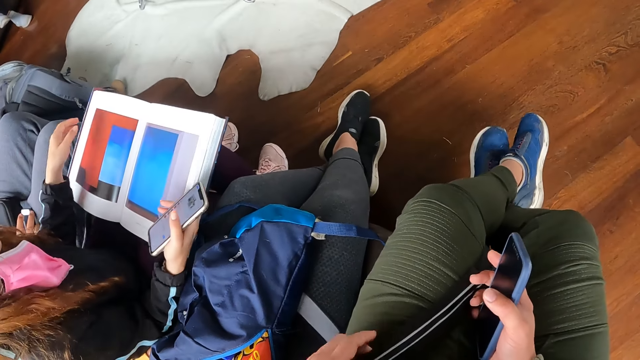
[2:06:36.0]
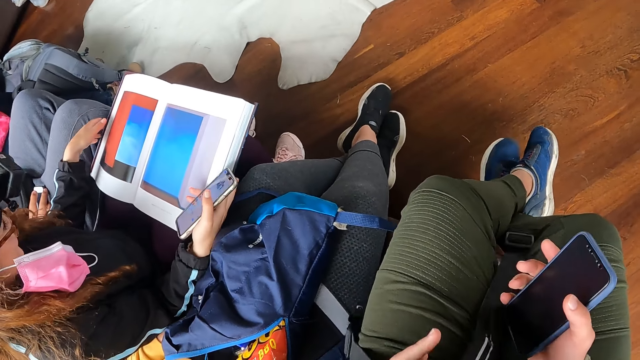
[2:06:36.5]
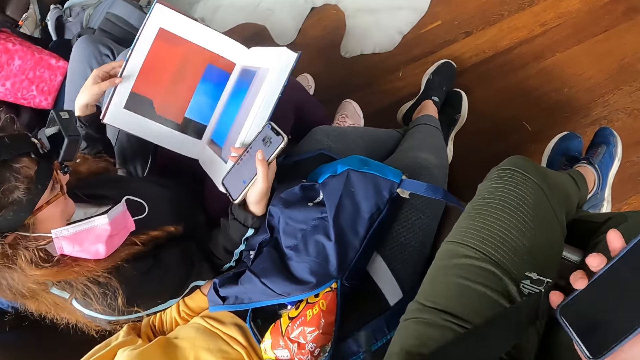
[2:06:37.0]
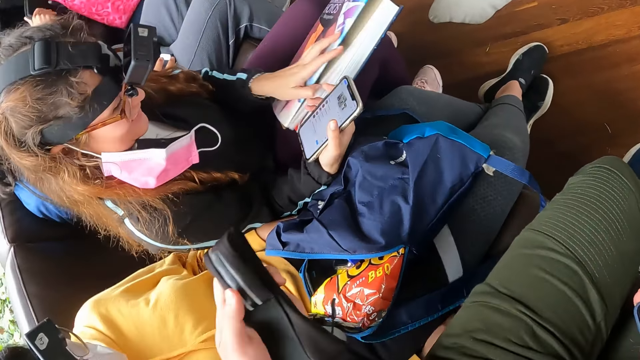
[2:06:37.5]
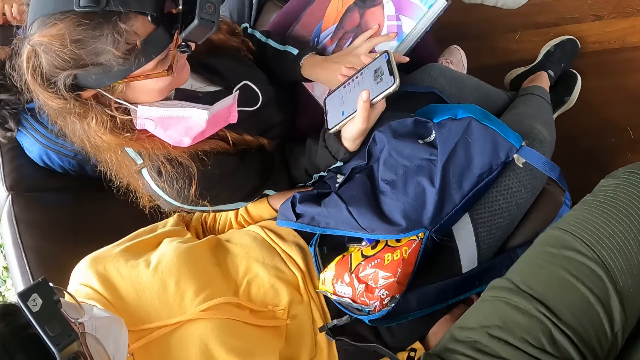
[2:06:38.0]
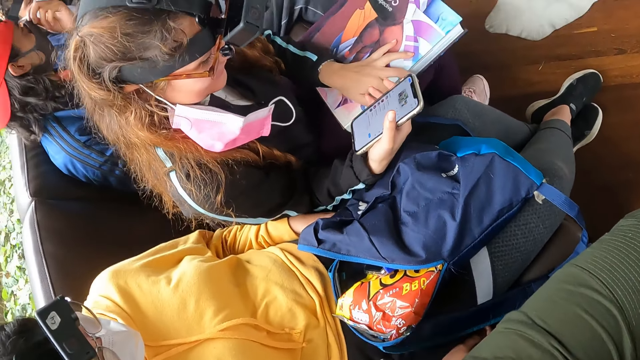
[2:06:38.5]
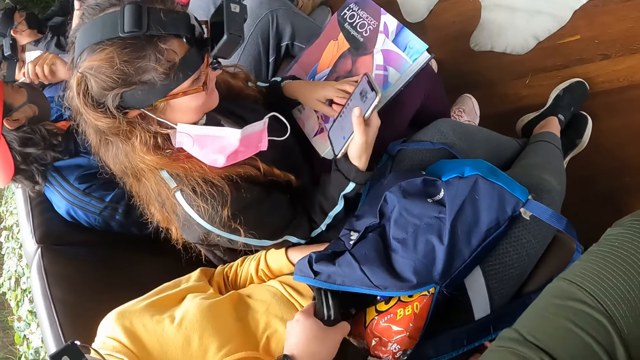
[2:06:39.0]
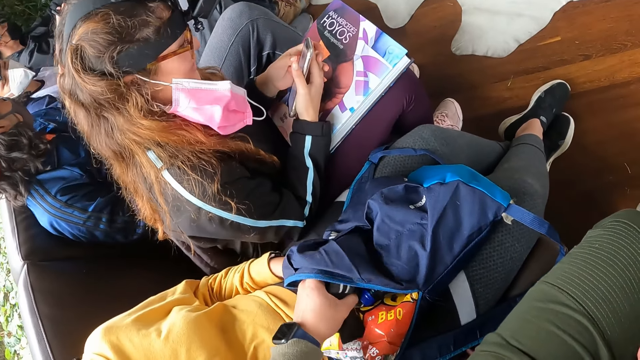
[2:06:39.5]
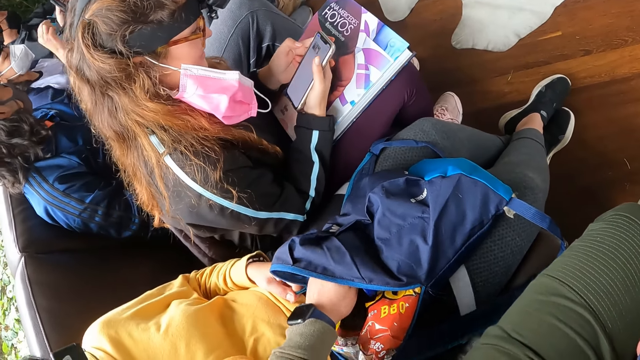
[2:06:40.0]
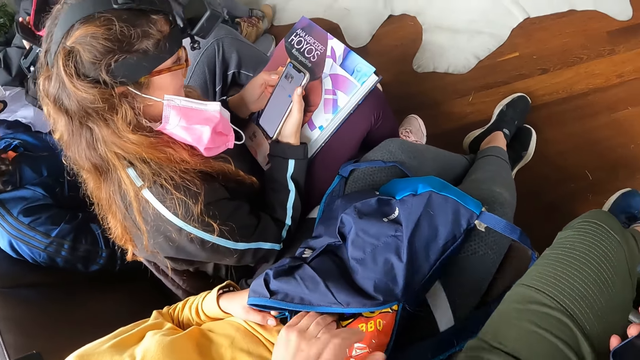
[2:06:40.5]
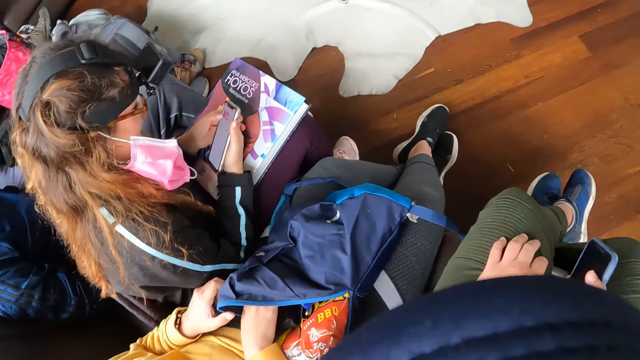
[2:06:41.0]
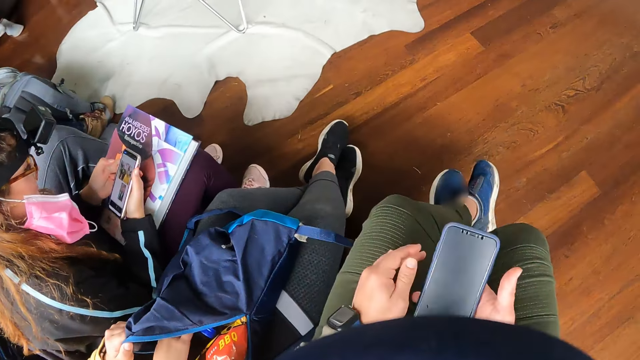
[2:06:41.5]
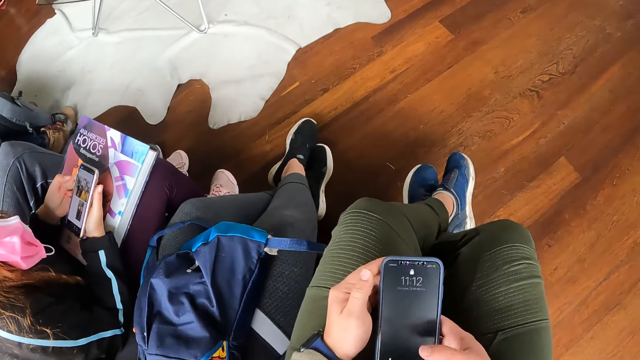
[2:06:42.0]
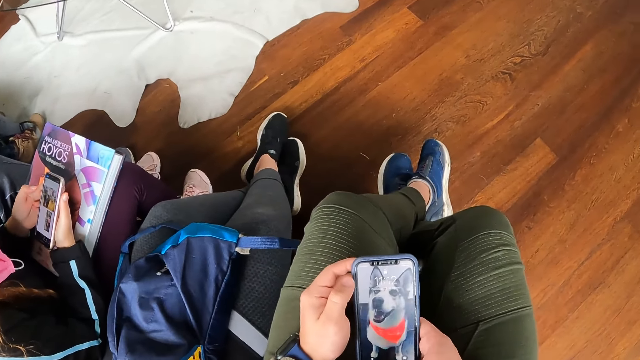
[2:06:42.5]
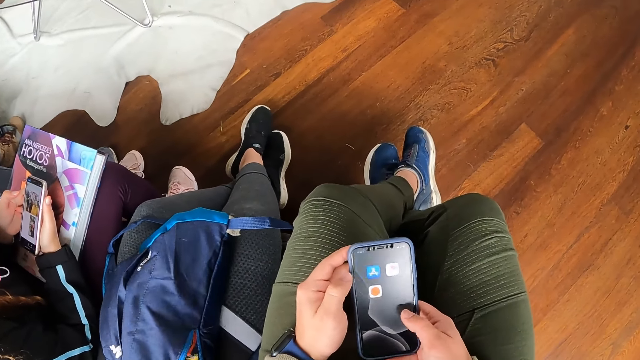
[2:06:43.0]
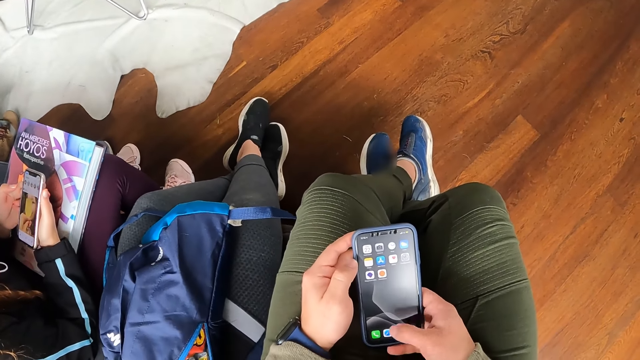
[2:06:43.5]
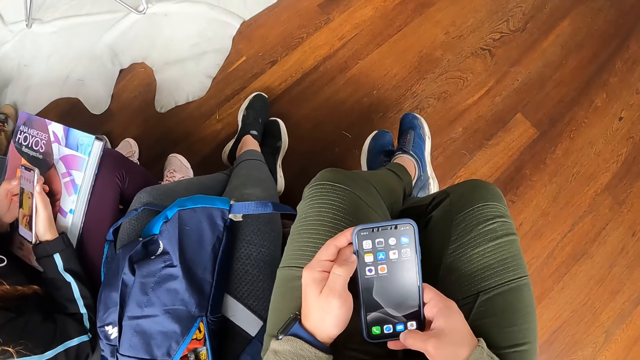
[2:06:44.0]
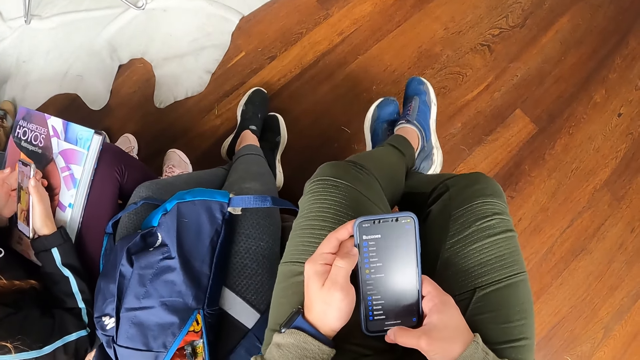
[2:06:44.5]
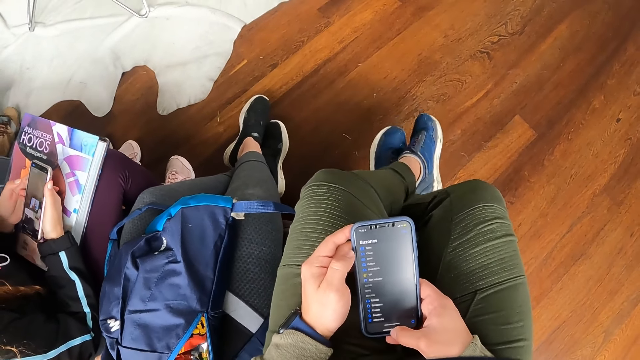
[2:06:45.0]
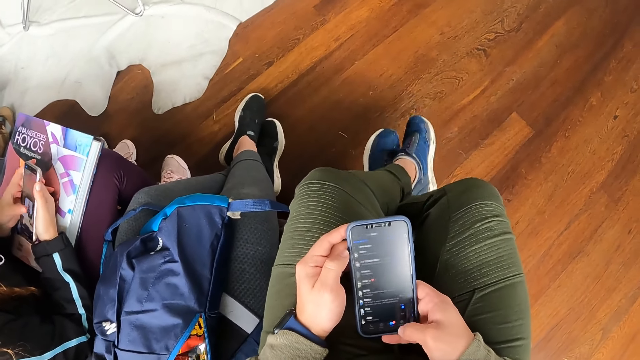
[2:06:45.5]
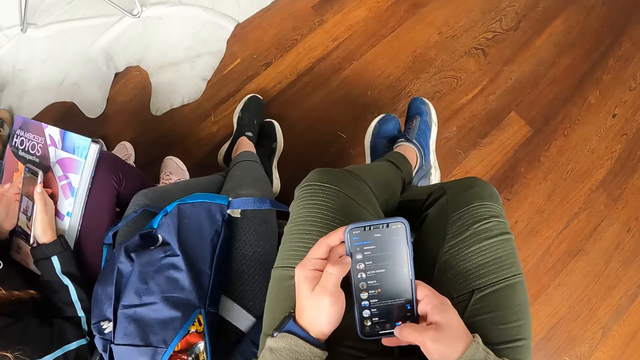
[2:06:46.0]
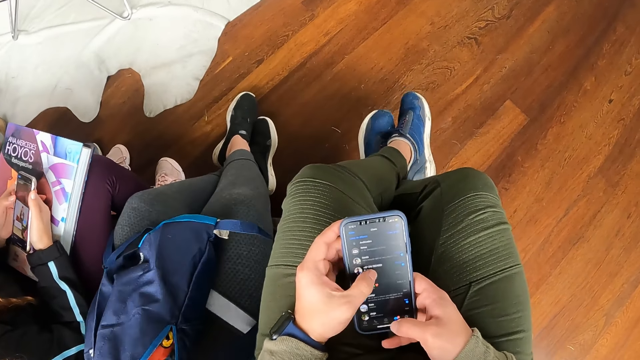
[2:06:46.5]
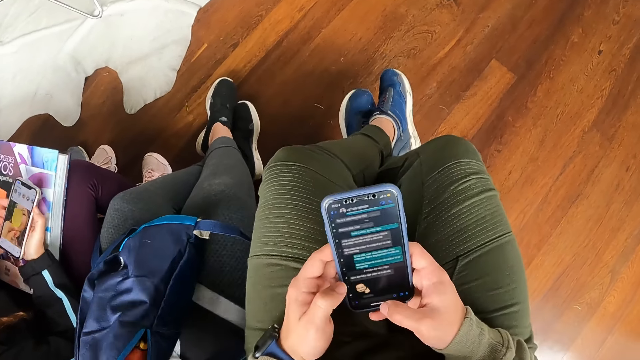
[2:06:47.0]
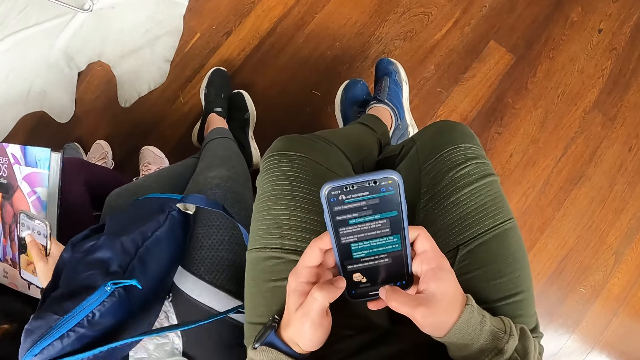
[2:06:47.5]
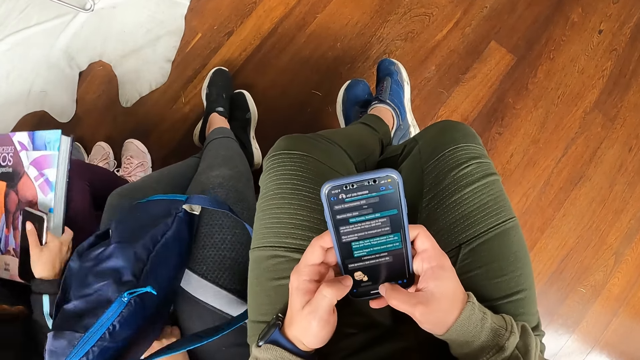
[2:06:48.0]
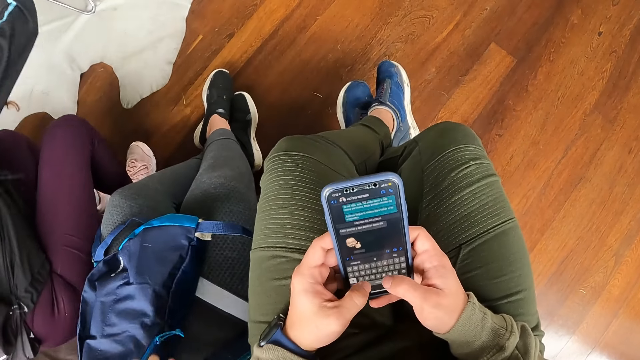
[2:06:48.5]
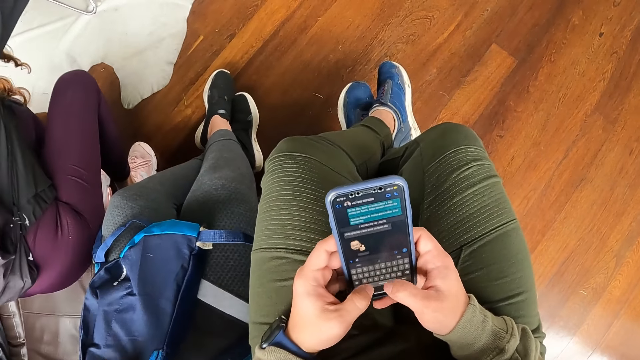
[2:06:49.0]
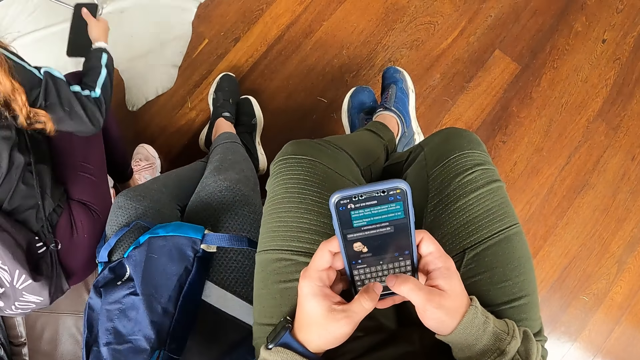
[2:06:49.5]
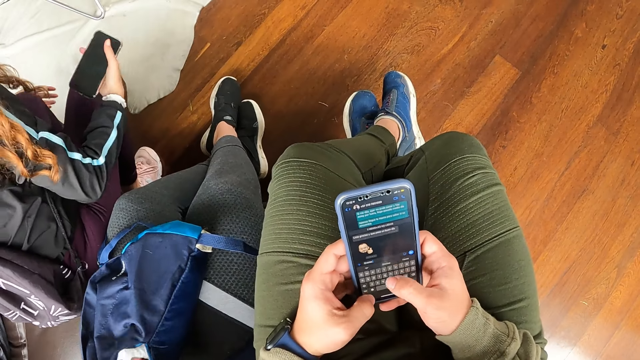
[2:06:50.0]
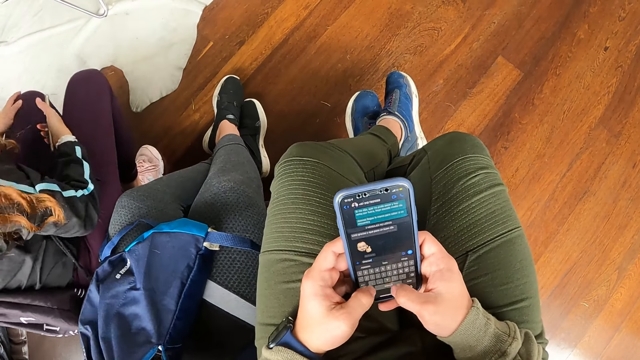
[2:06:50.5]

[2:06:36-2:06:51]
The camera wearer pulls a strap with a hand. A woman holds a phone with the other hand and closes the book on her laps with her left hand. The camera wearer puts the belt in her left hand inside a backpack on another woman's laps. The first woman presses the phone with her left hand. The camera wearer removes her left hand from the backpack on the other woman's laps. The other woman moves the belt in the bag with her right hand. The camera wearer puts a hand on her thigh, holds the phone with both hands, presses the phone with her right hand and operates the phone. She swings her legs. The other woman zips the backpack on her laps with her right hand. The first woman takes the book on her laps with both hands, drops the book on a table with both hands and moves on a seat.

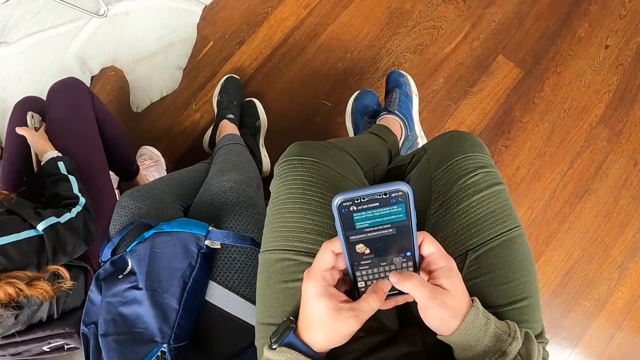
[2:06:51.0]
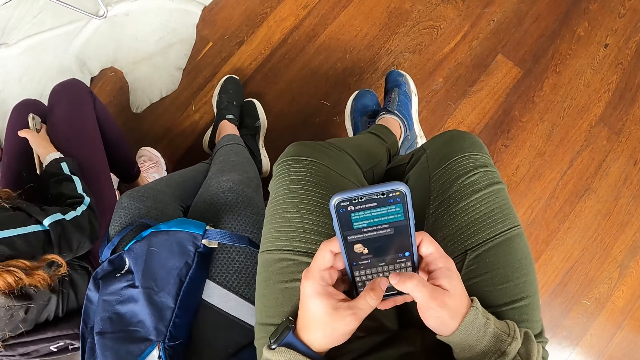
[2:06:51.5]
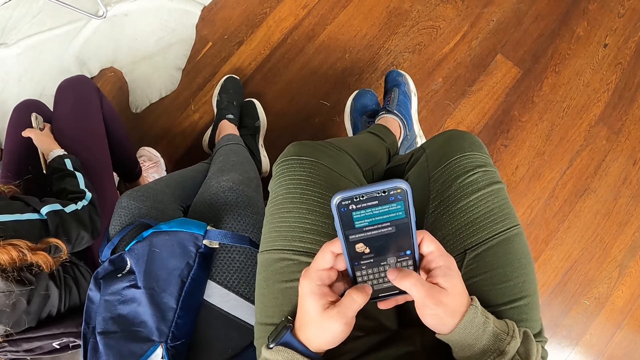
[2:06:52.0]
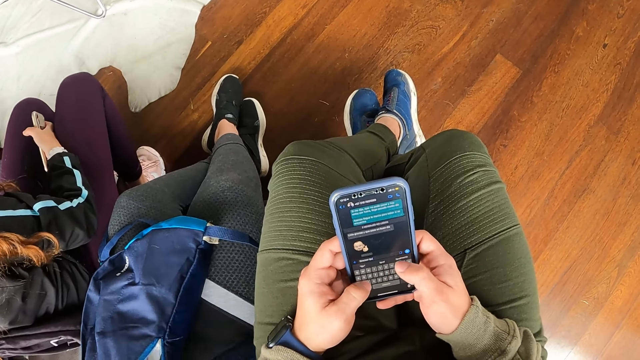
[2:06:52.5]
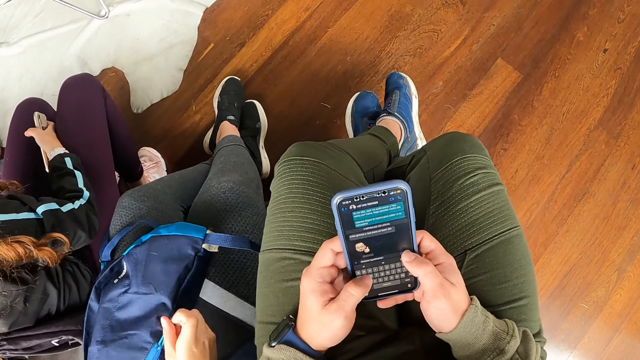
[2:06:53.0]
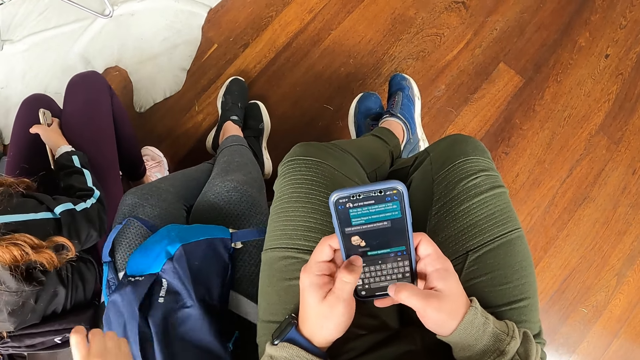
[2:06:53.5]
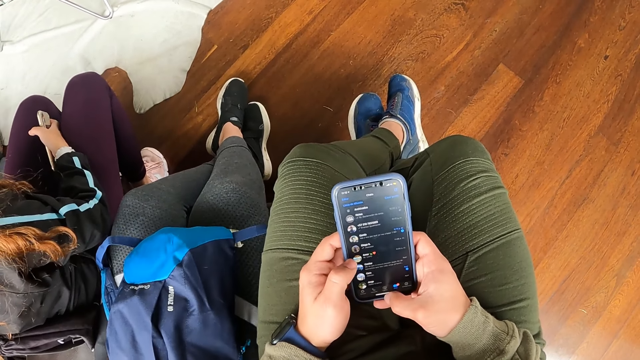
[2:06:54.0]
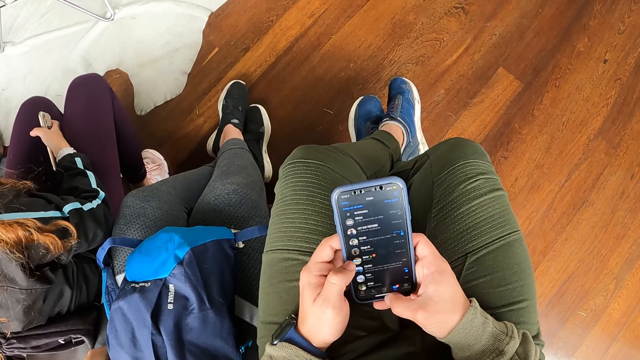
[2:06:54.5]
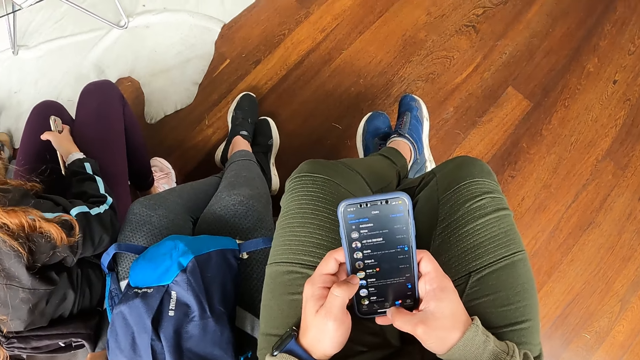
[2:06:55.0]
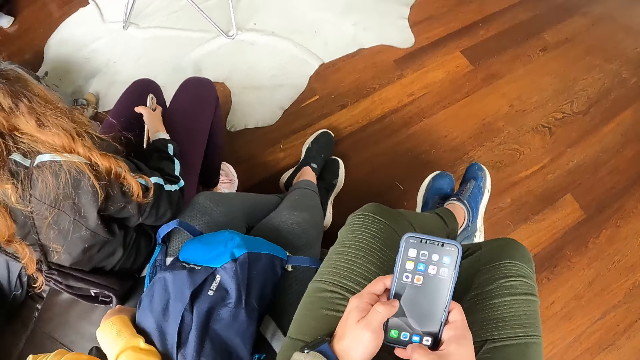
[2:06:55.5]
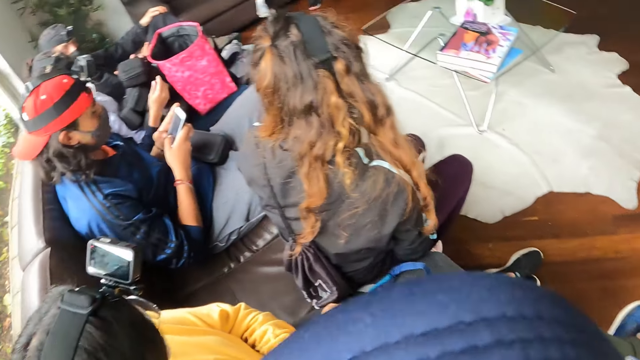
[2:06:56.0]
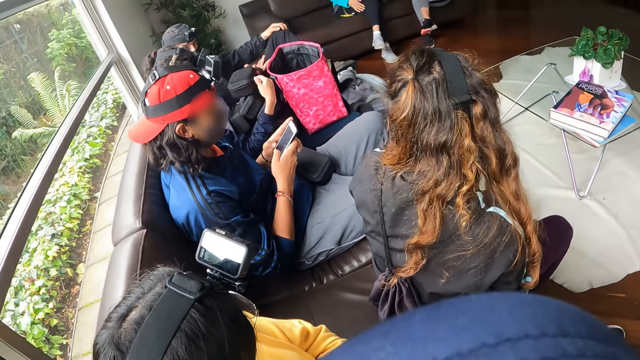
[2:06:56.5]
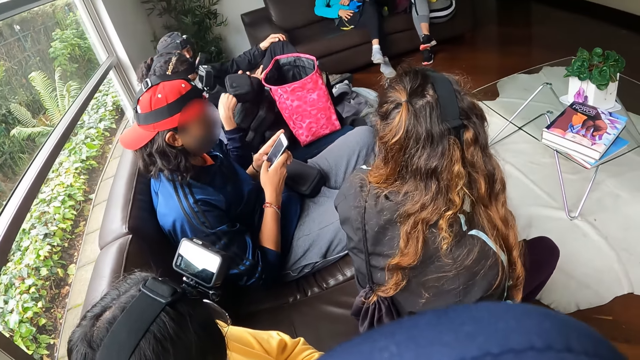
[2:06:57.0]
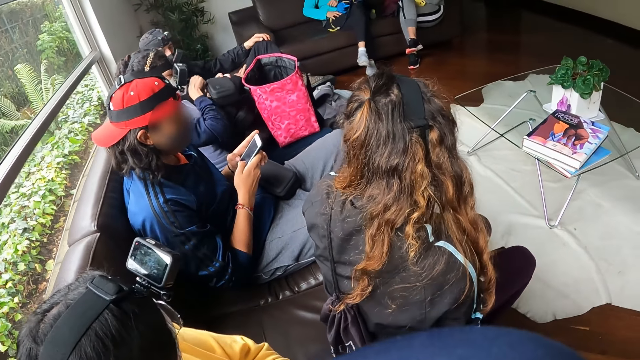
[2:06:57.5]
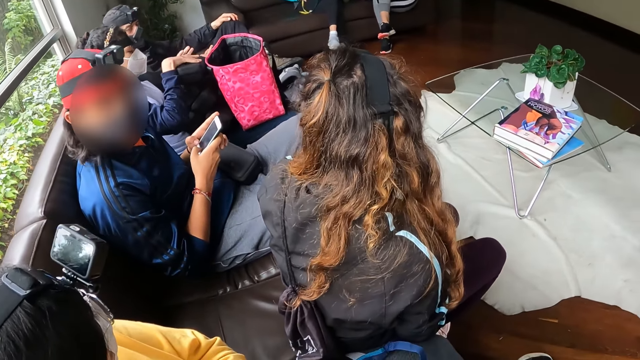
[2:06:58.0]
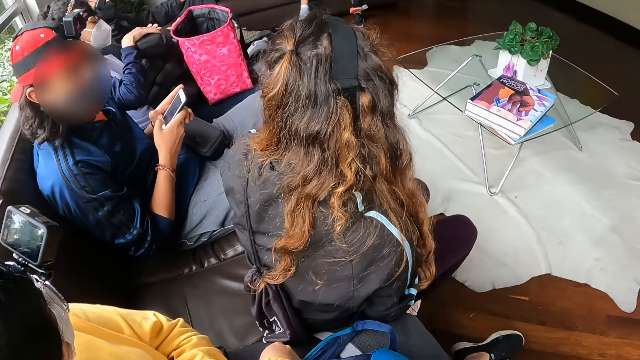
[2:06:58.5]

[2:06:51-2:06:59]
A woman zips the backpack on her laps with her right hand. A man presses a phone with both hands. Another woman zips a purse on a backpack on her laps with her right hand. A woman unzips a bag.
